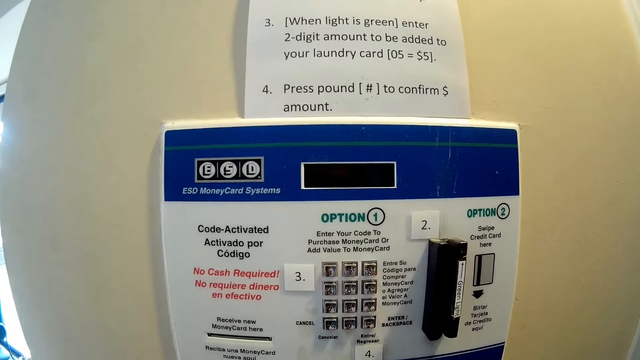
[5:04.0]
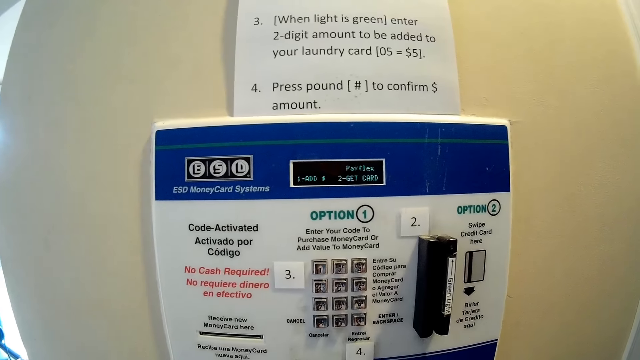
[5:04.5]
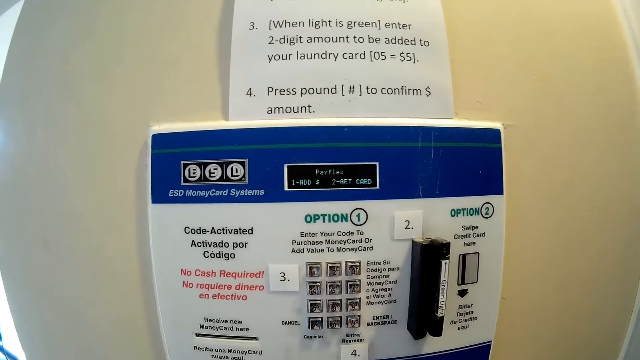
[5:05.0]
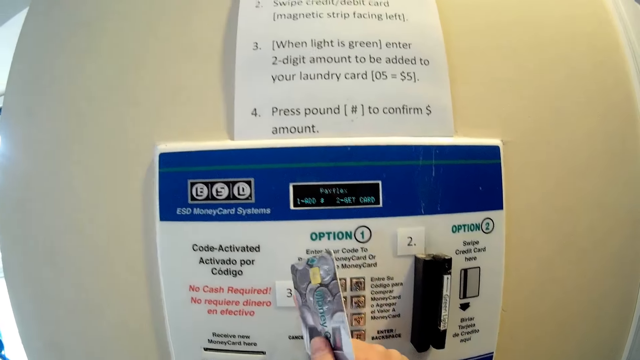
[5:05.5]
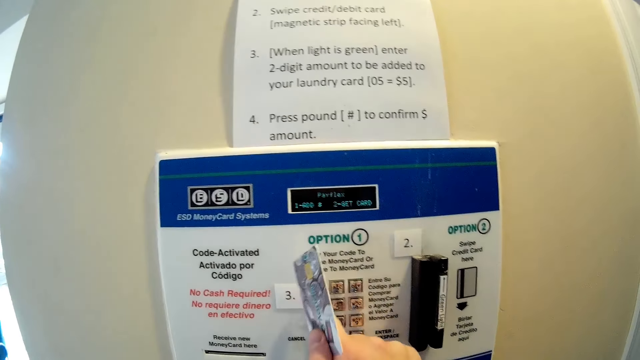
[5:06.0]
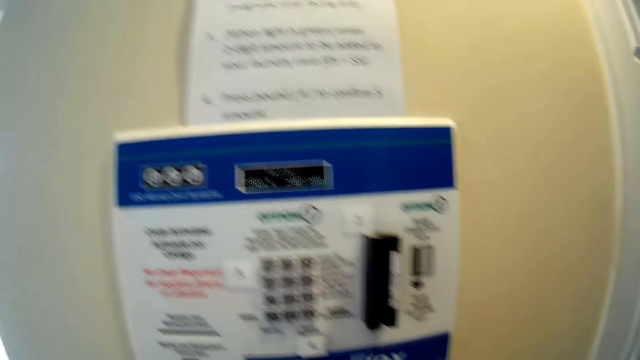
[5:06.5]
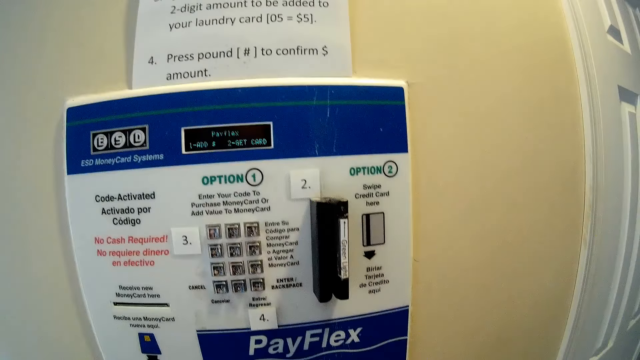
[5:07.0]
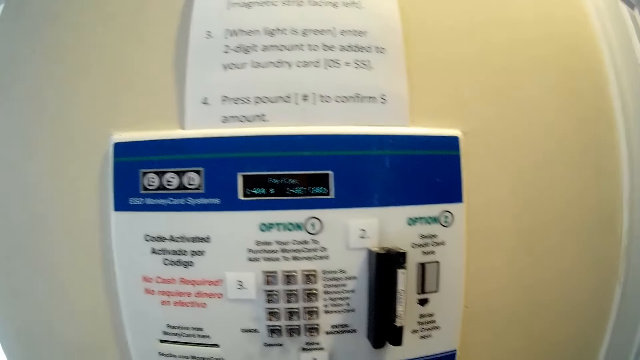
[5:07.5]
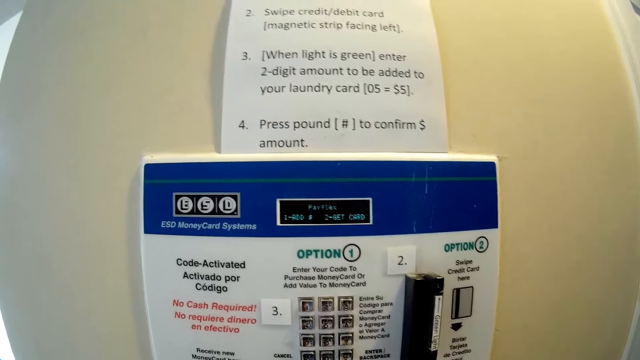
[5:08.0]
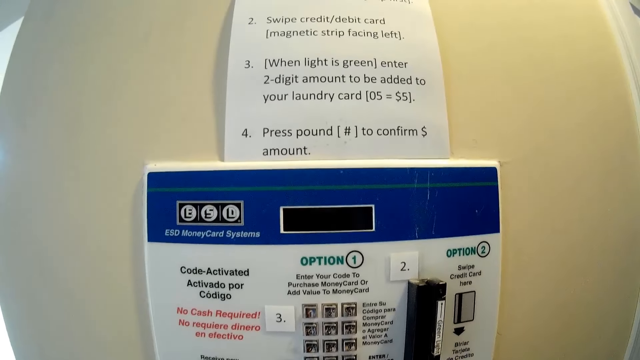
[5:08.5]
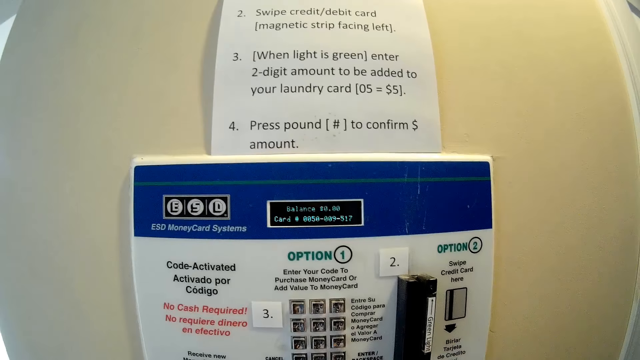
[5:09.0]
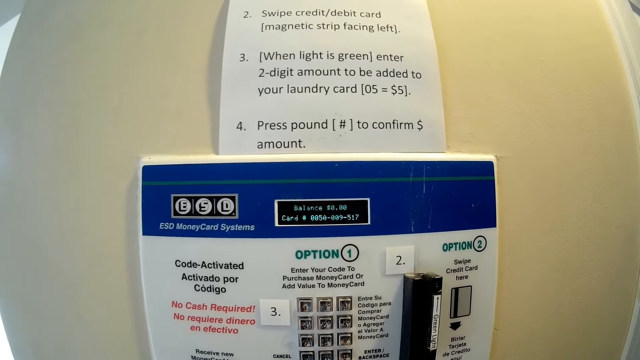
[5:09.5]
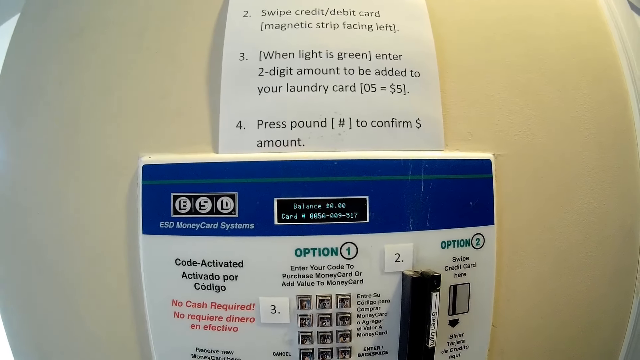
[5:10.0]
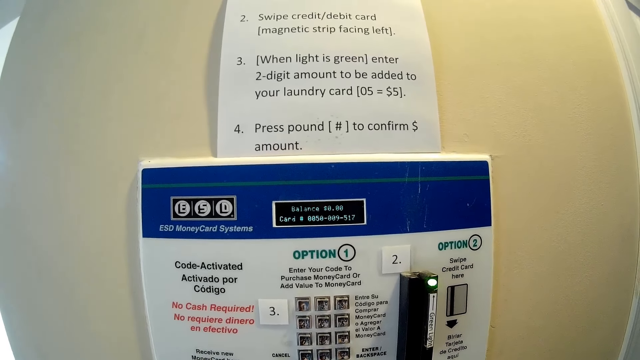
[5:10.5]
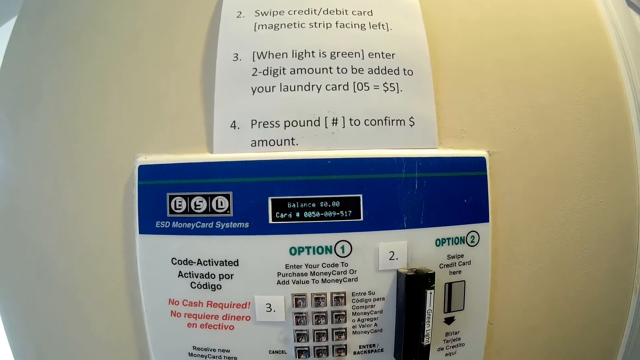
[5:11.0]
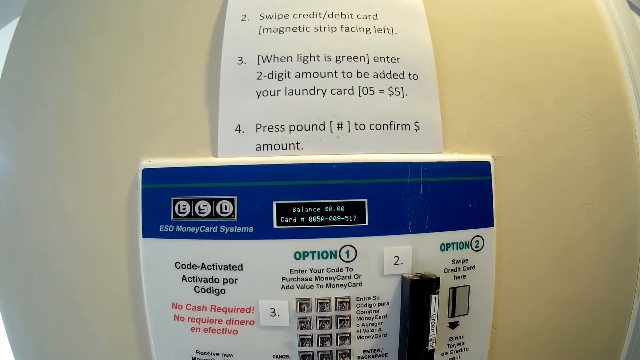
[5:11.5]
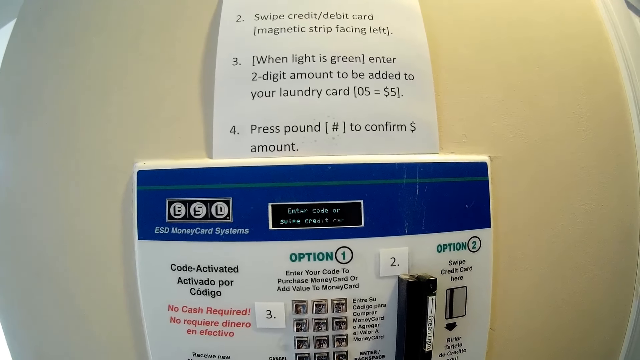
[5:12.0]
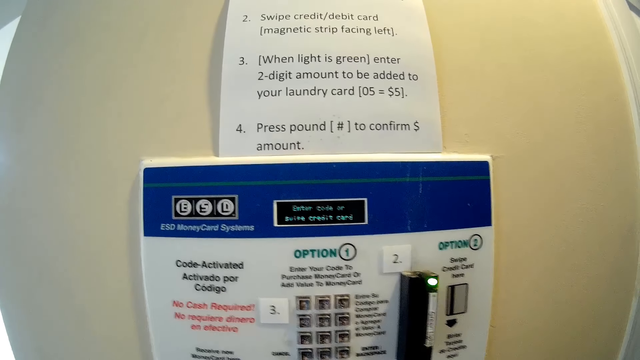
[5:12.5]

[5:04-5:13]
The camera wearer taps on the teller machine with the card in her right hand. She holds the machine.

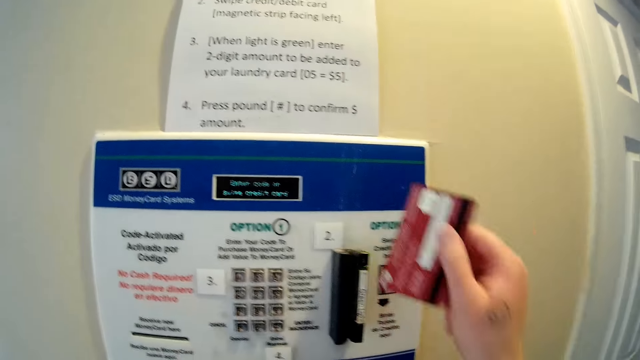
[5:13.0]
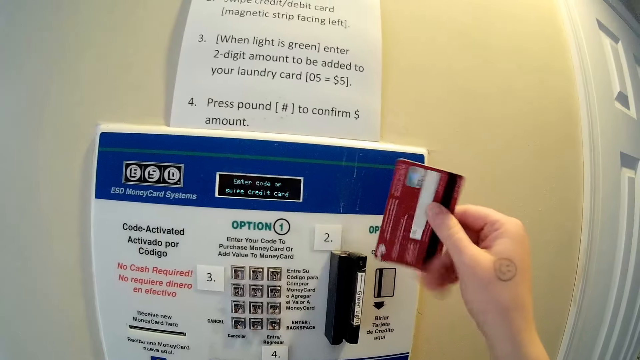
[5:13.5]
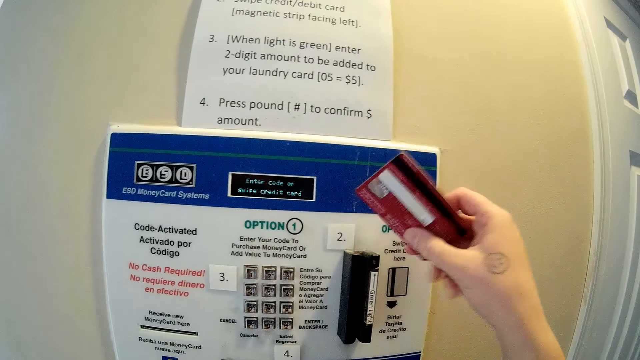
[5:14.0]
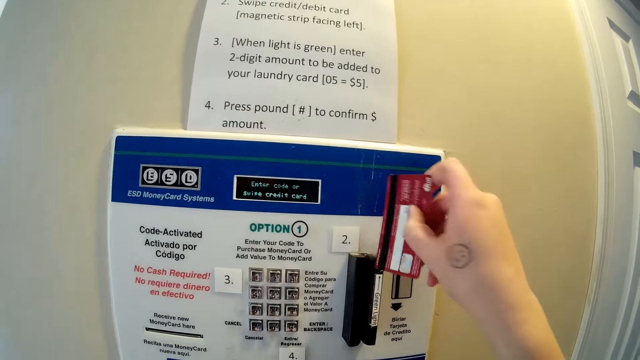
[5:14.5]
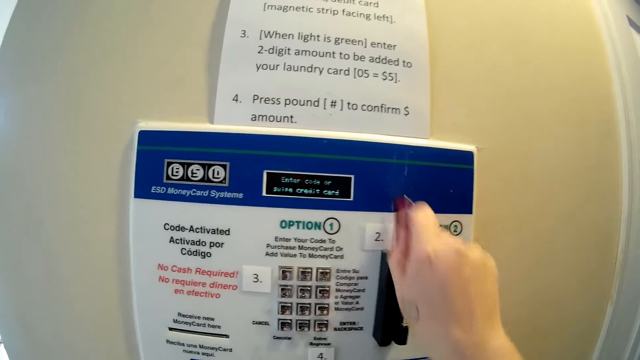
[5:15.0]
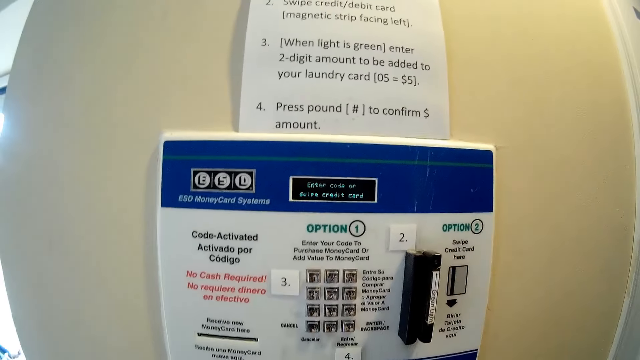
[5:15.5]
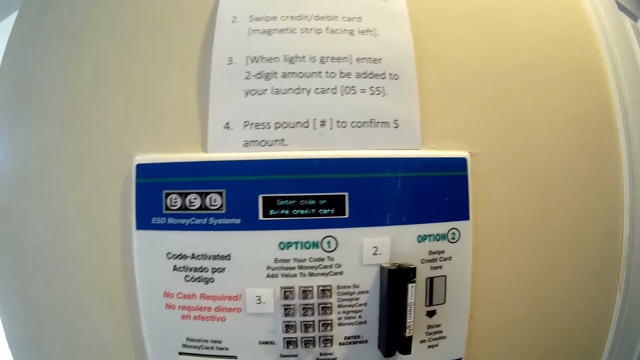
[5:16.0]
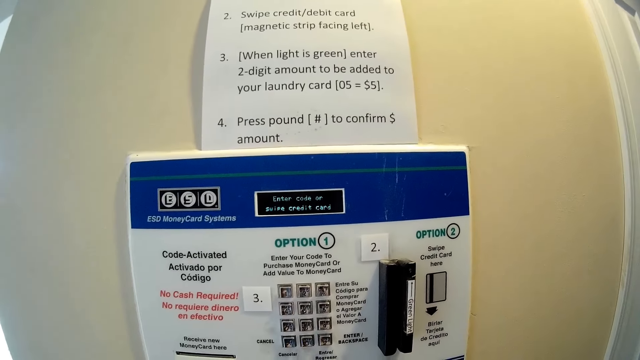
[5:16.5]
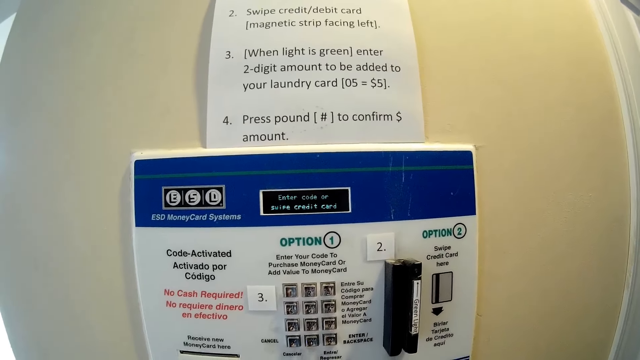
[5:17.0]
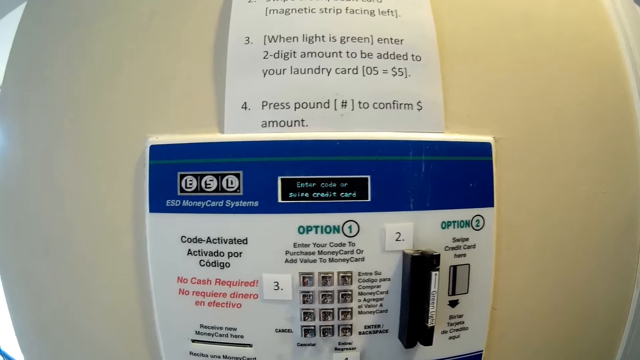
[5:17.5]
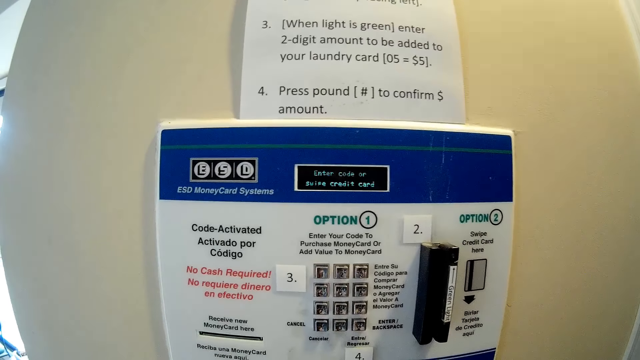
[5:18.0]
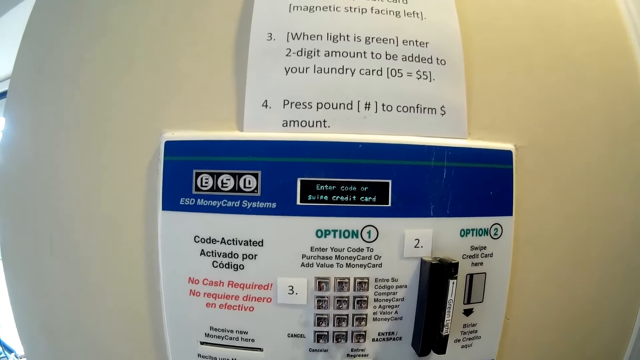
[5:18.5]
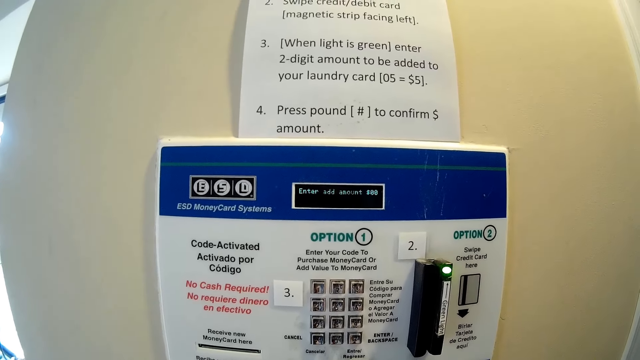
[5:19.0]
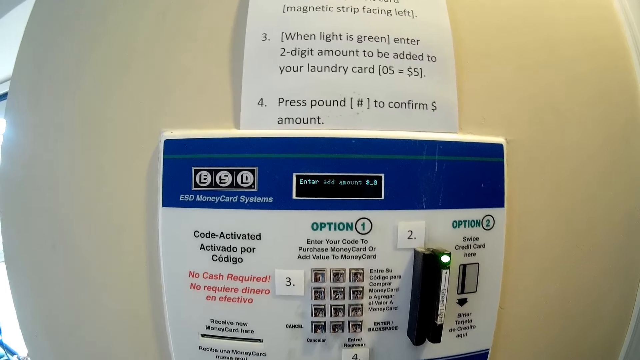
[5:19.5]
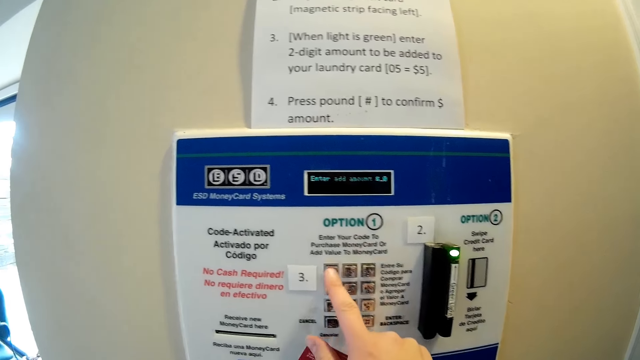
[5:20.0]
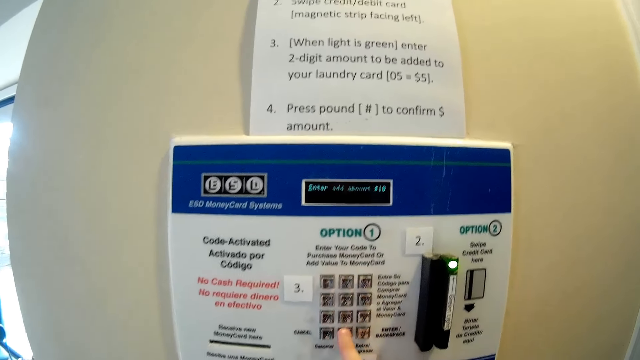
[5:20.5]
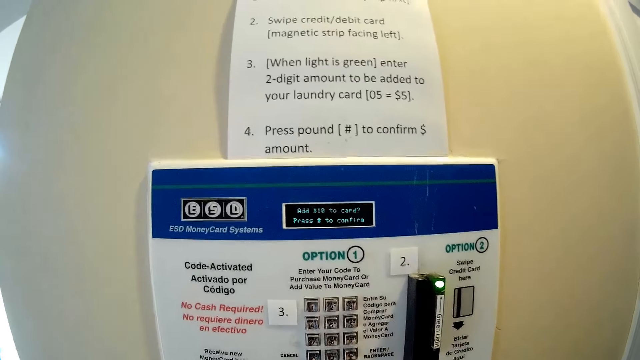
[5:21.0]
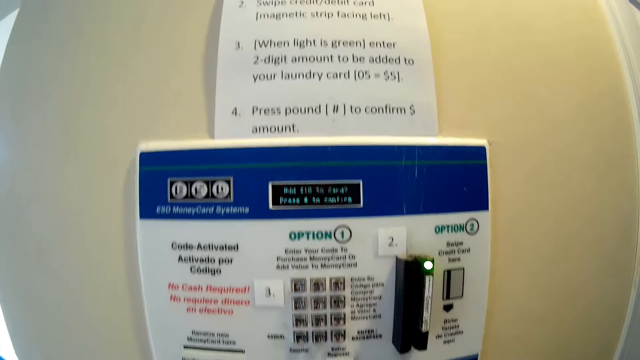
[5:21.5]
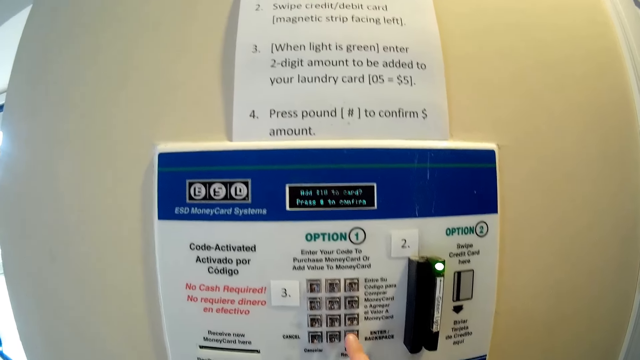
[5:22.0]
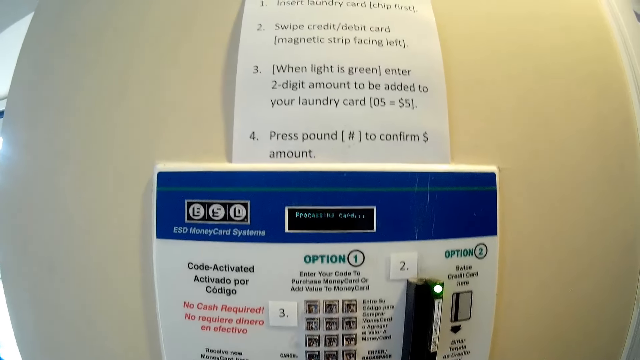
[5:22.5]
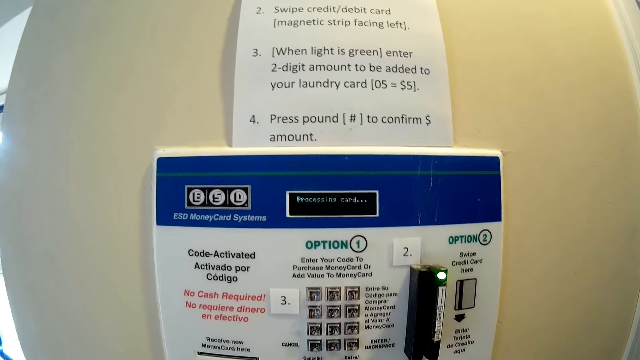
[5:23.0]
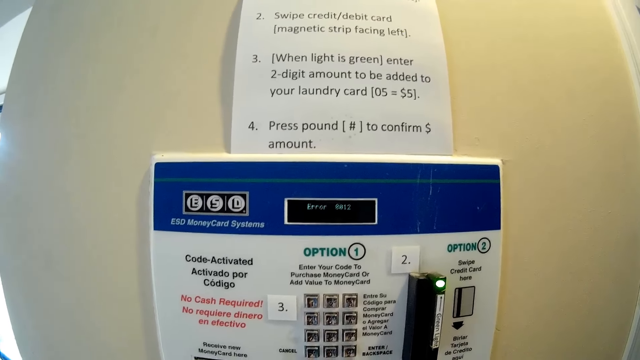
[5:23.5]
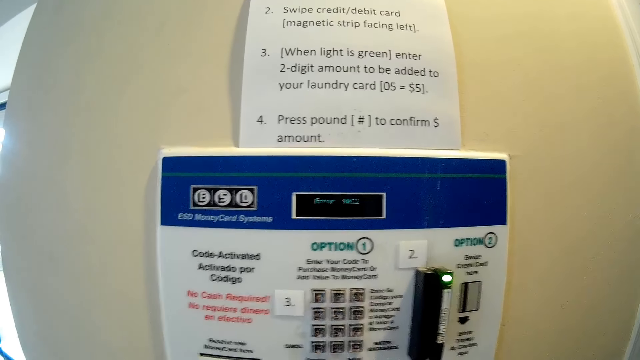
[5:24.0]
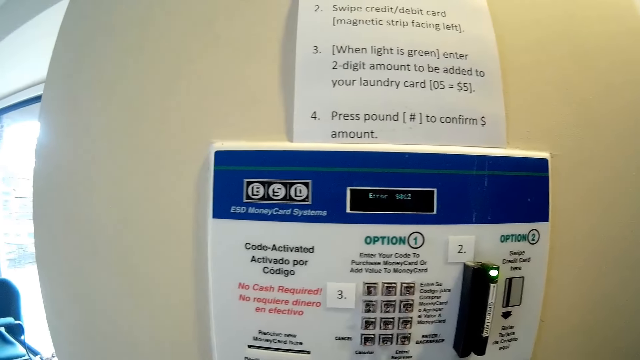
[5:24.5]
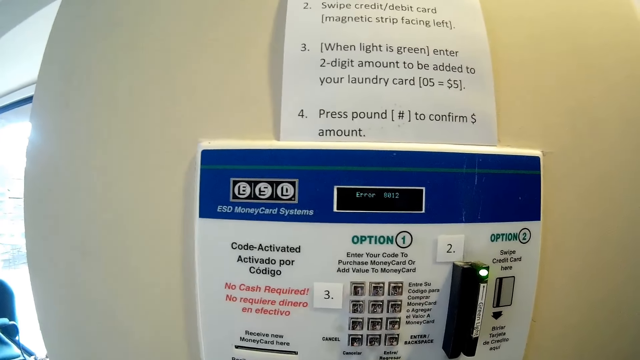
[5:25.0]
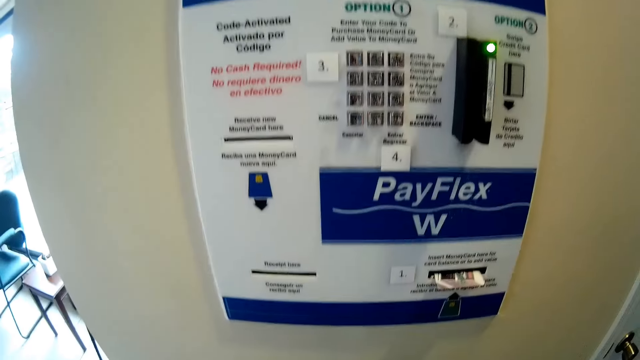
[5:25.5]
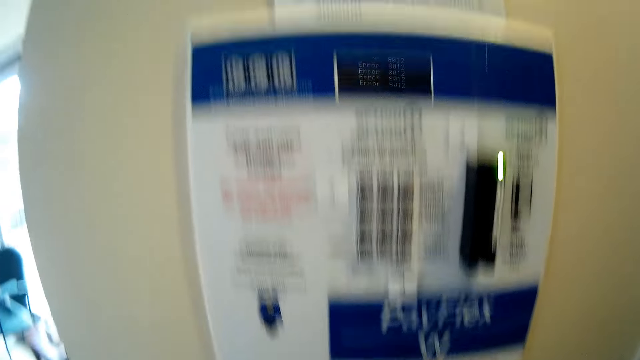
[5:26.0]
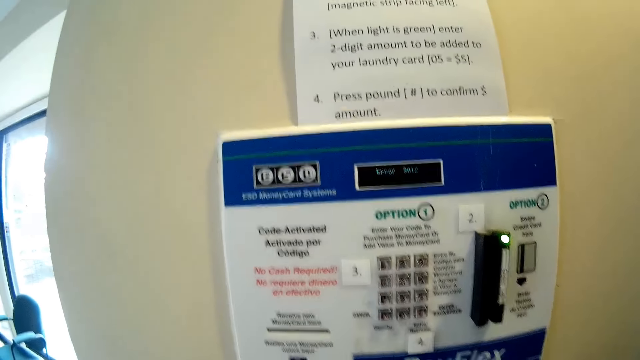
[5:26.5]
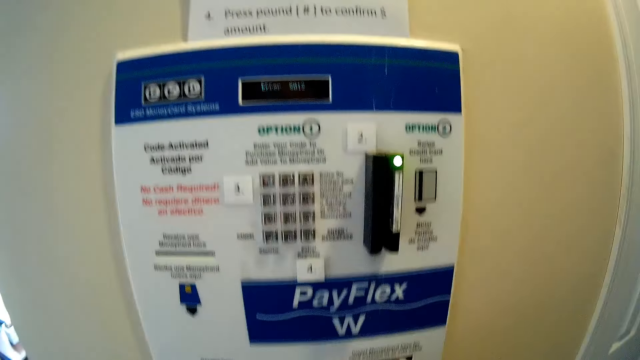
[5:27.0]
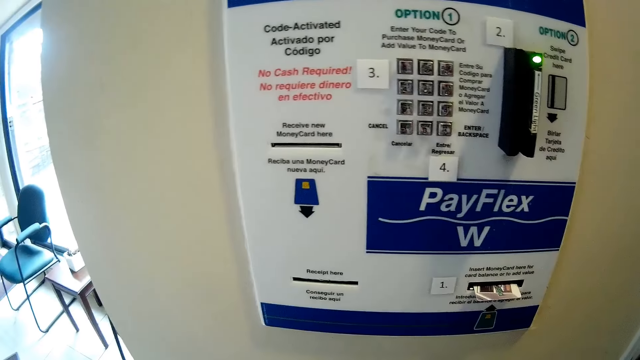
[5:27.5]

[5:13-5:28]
The camera wearer holds the card. She swipes the card through the teller machine with her right hand. She talks to the man. She stares at the machine. She presses some buttons on the teller machine with her right hand. She operates the machine. The man talks to the camera wearer. The camera wearer talks.
